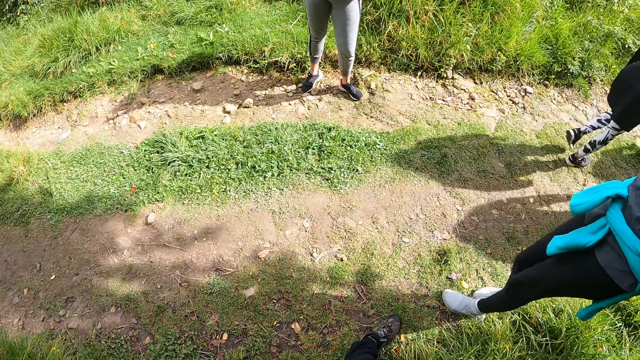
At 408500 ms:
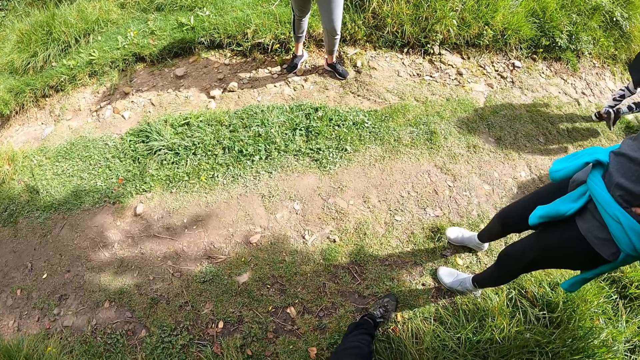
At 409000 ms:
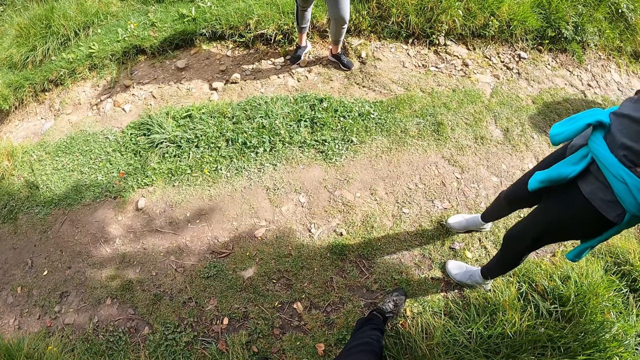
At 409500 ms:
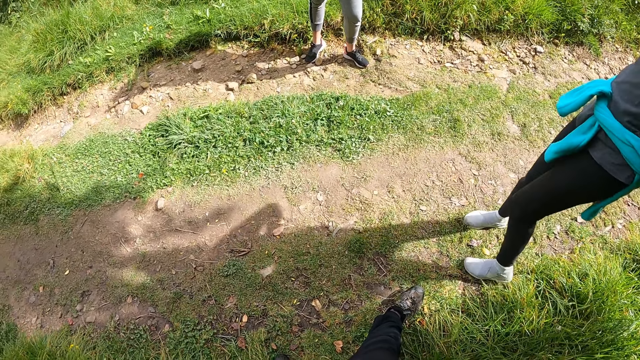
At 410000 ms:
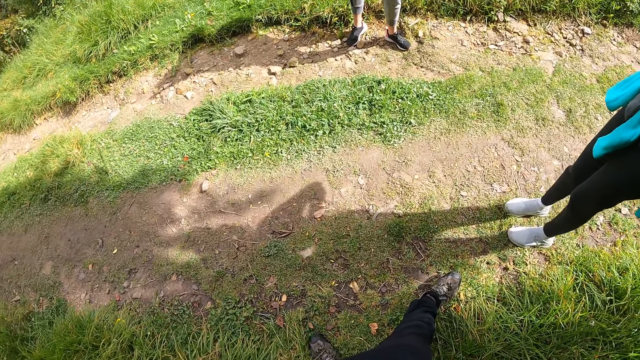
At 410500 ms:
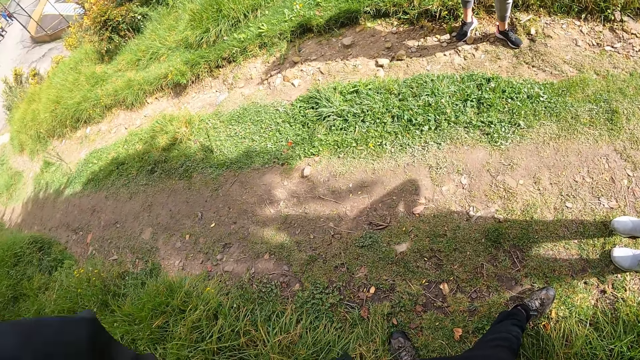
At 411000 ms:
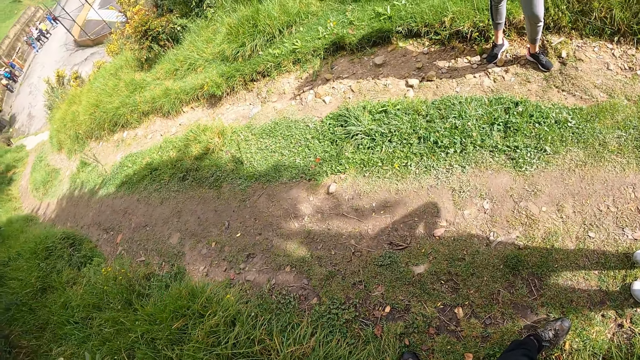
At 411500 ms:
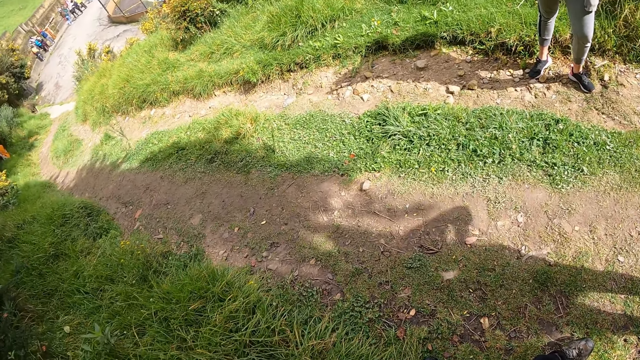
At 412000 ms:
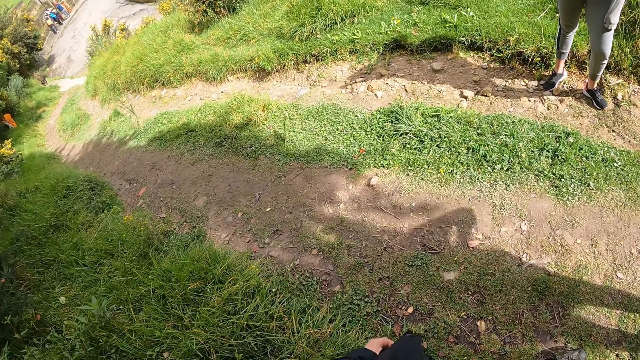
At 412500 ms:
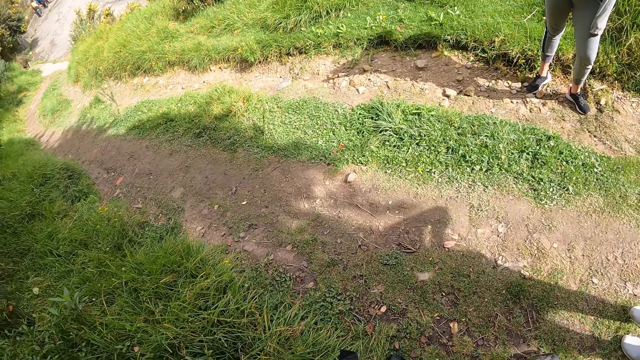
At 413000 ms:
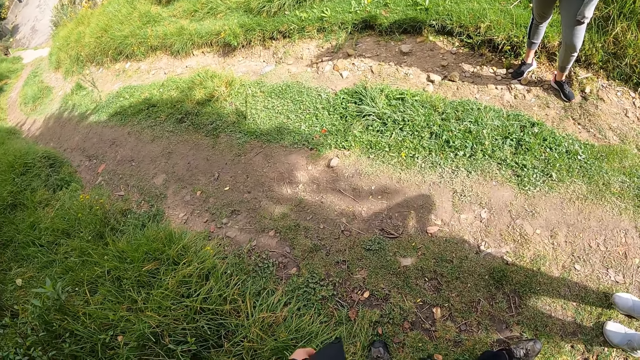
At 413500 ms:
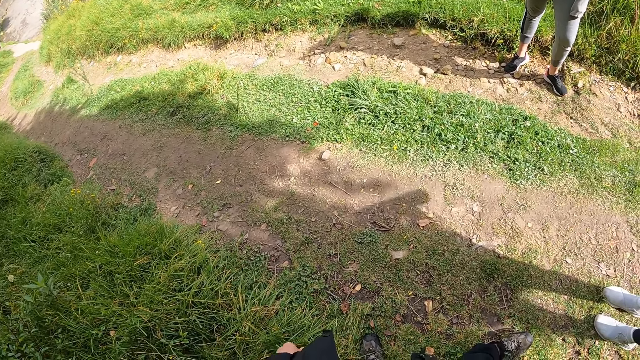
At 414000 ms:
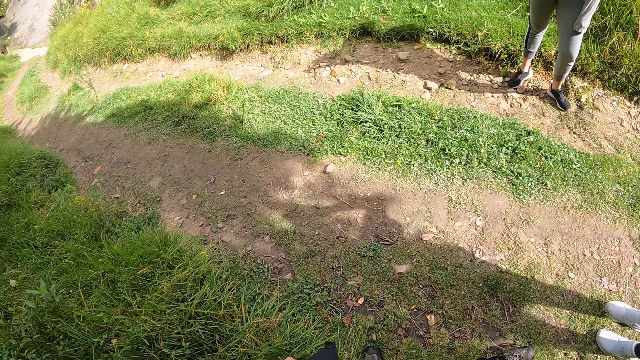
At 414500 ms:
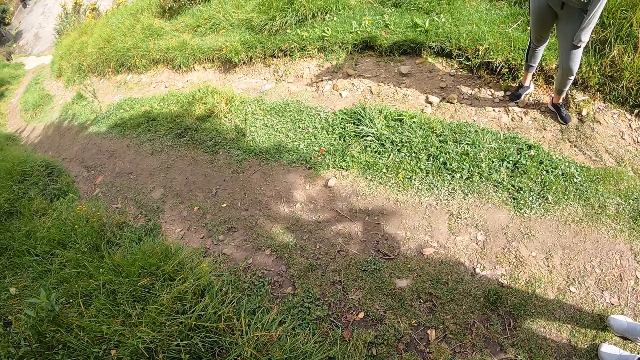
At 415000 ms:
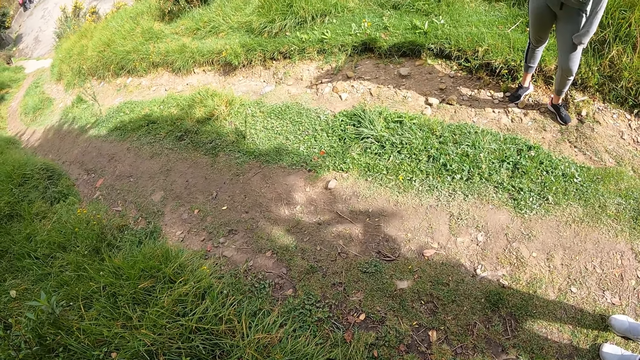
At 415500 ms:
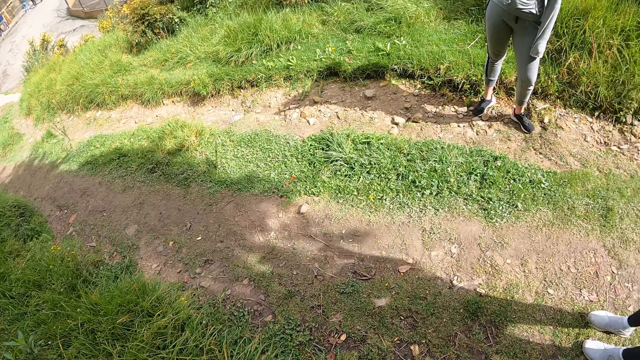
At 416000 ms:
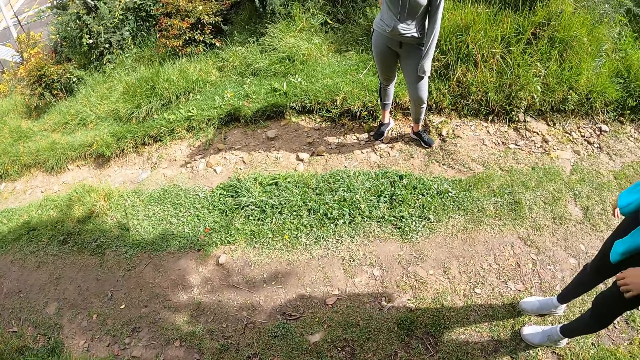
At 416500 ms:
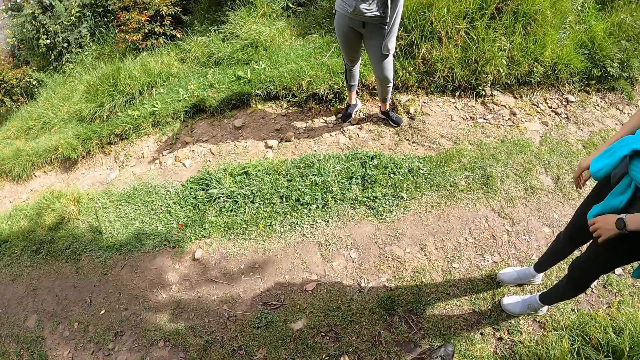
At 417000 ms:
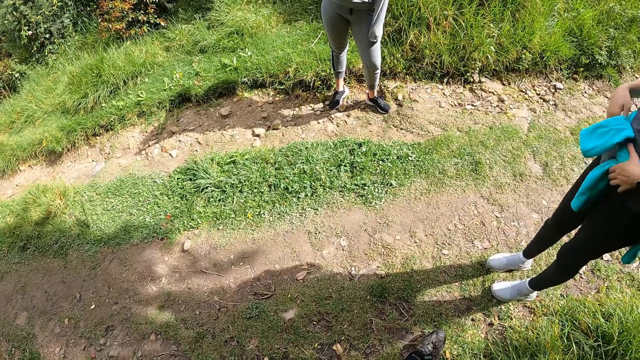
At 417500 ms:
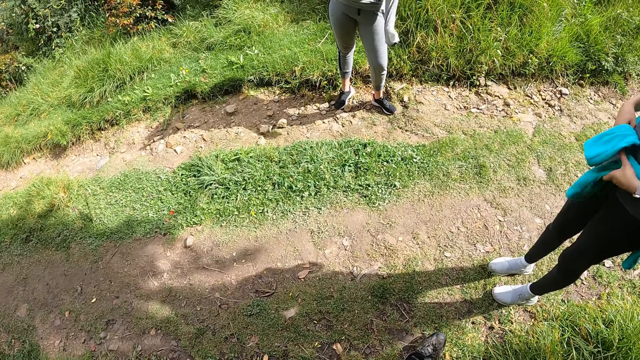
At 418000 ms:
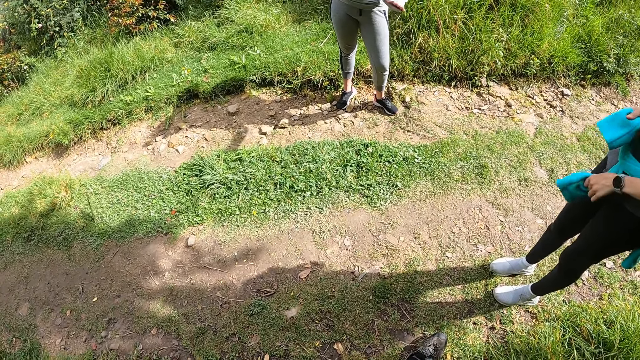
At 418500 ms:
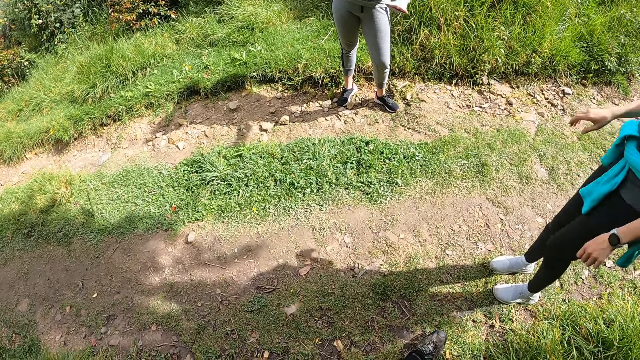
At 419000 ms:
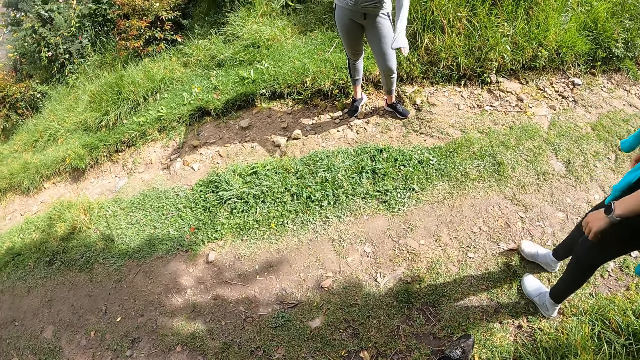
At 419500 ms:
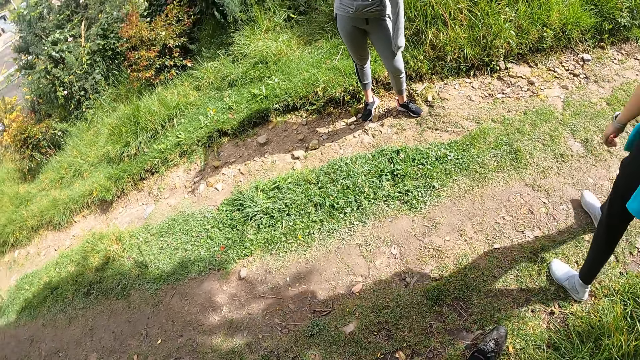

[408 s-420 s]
The camera wearer interacts with a lady and another lady.

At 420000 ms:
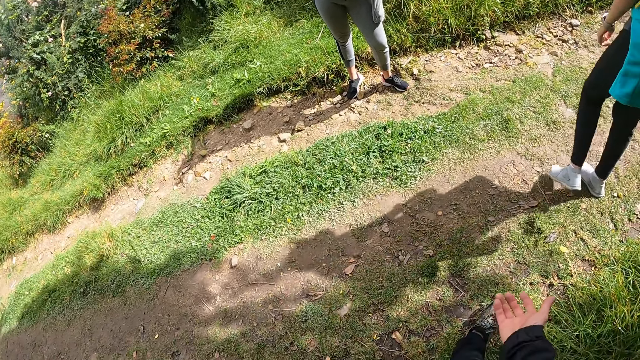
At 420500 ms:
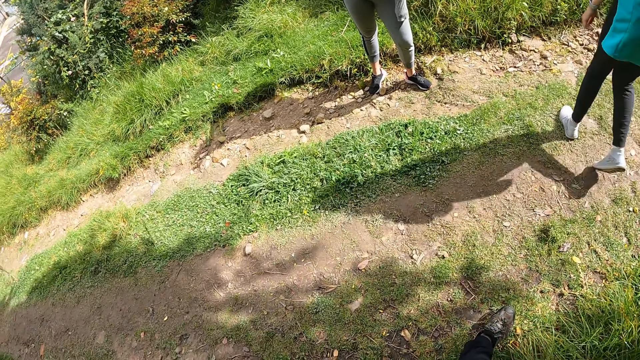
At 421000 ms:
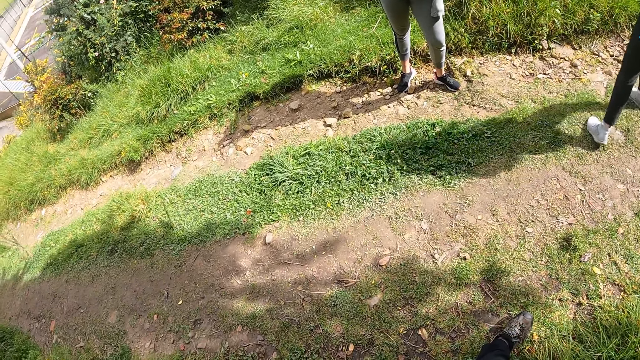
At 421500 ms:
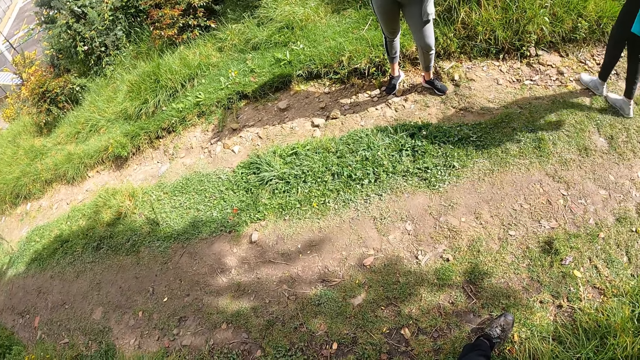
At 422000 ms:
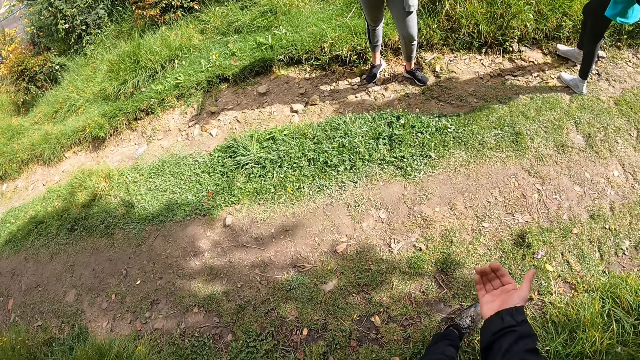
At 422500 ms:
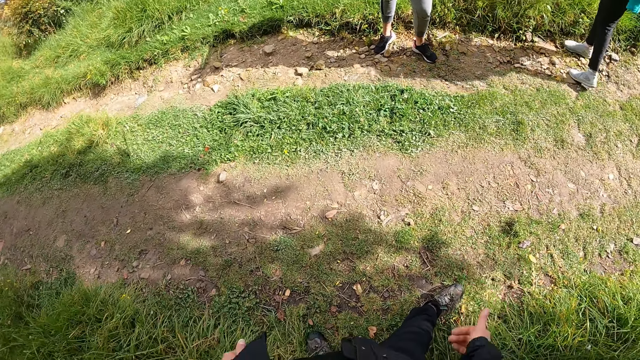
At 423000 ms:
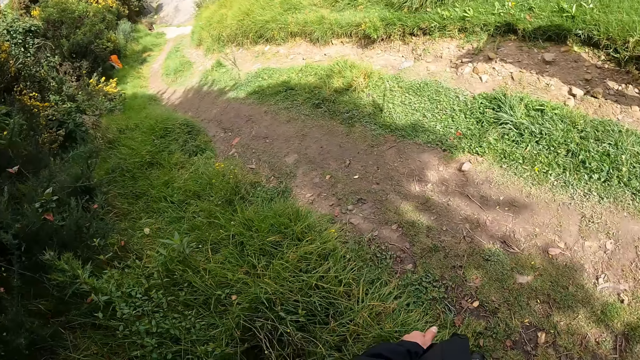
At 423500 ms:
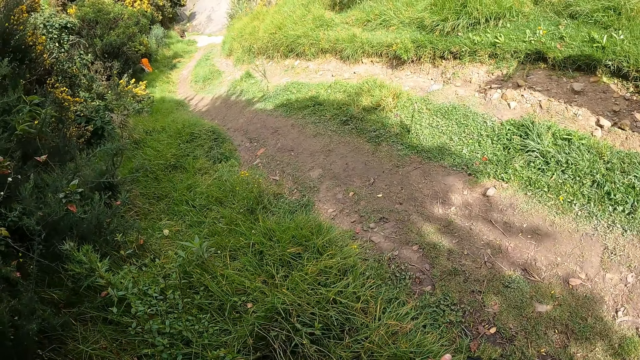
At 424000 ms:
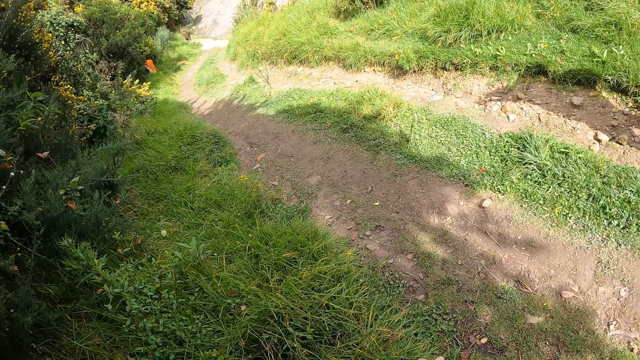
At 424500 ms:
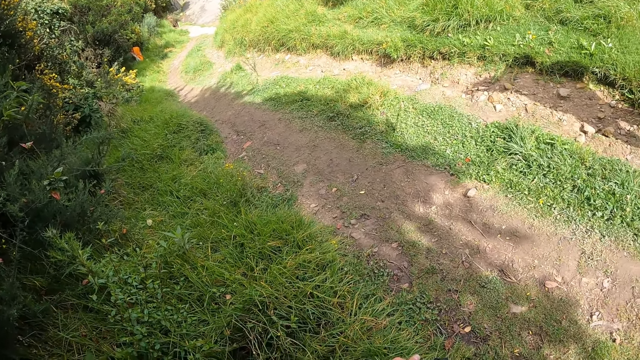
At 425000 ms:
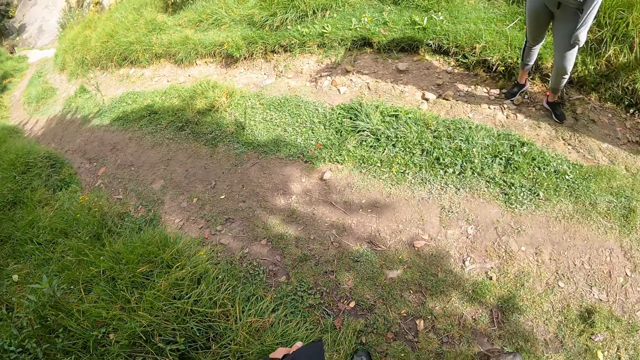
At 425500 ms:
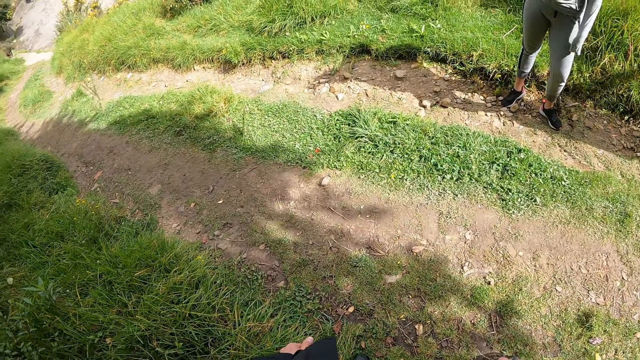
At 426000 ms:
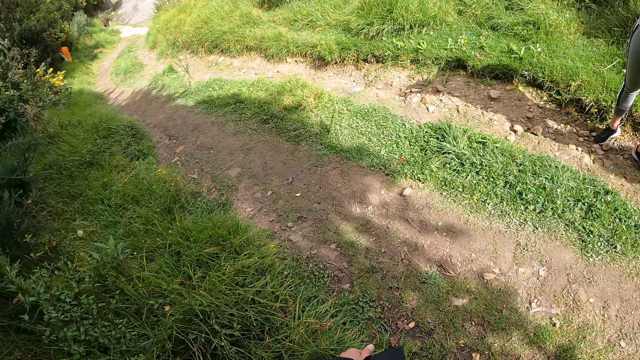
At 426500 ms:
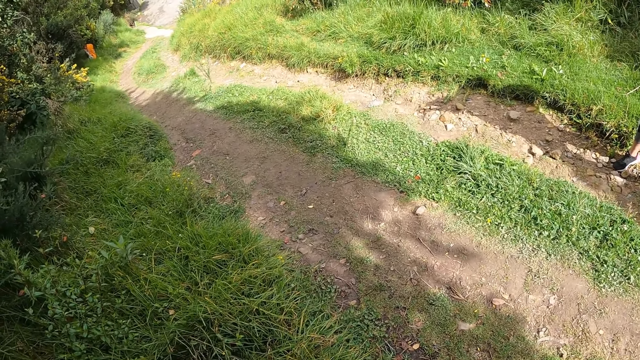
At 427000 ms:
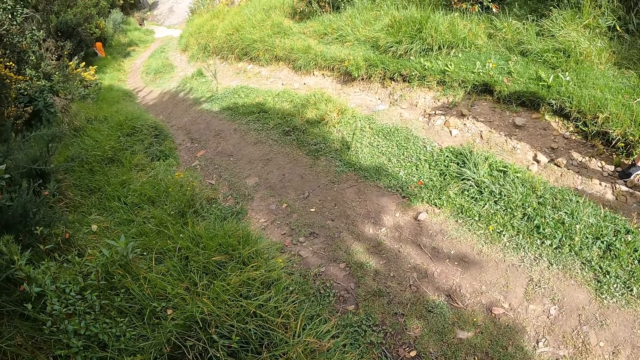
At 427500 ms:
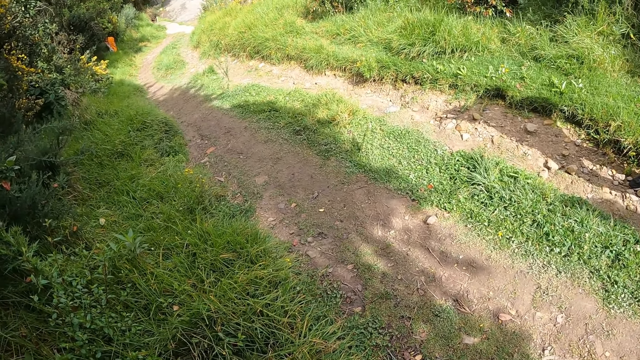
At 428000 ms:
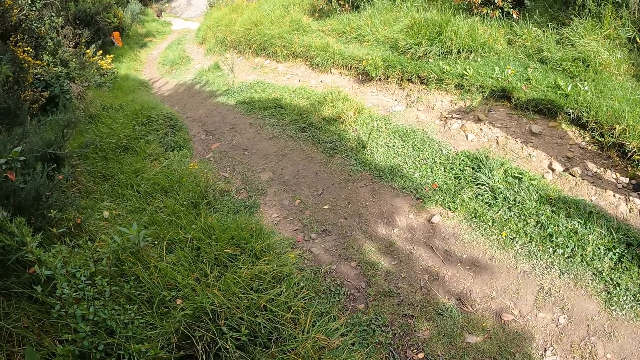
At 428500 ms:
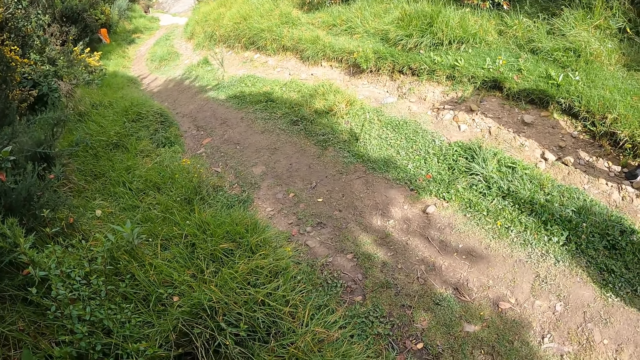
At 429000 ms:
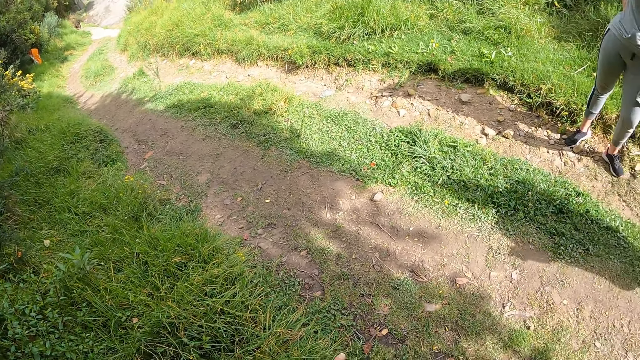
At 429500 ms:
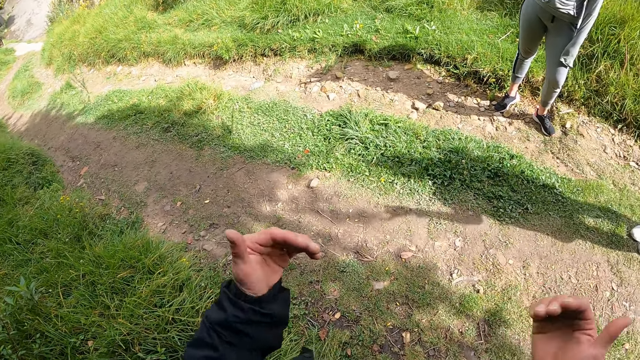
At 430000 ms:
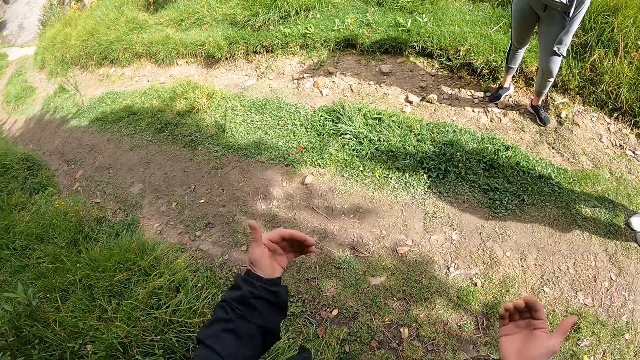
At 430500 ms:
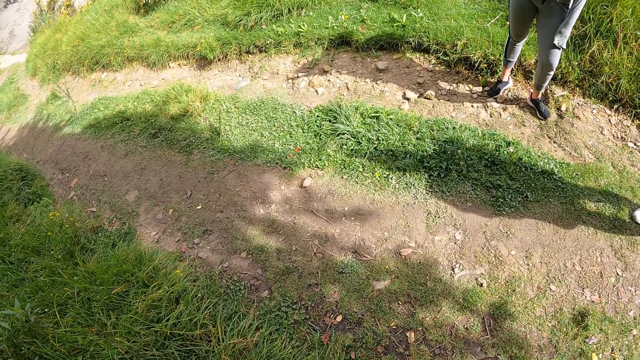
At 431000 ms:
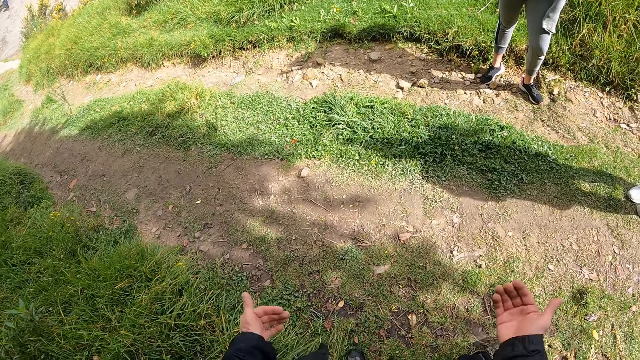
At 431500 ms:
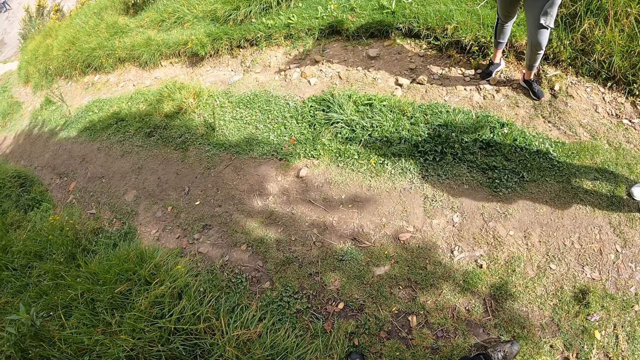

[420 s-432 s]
The camera wearer gestures at a lady.
